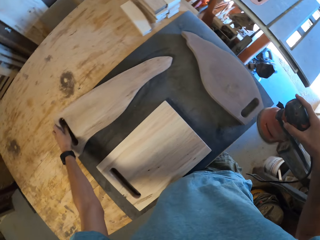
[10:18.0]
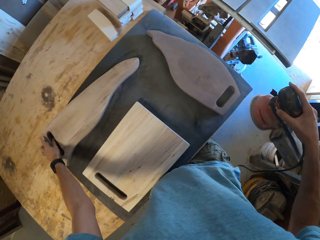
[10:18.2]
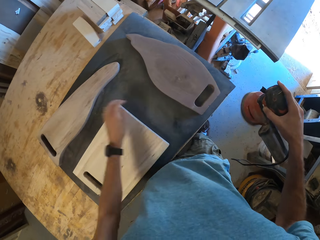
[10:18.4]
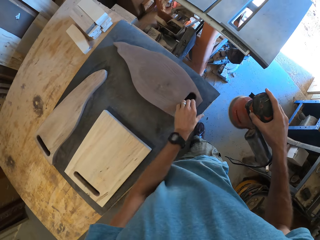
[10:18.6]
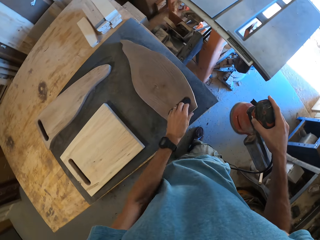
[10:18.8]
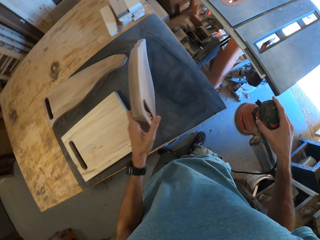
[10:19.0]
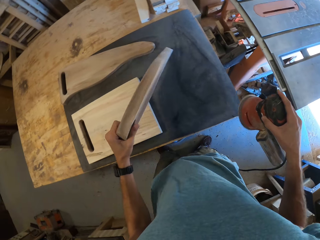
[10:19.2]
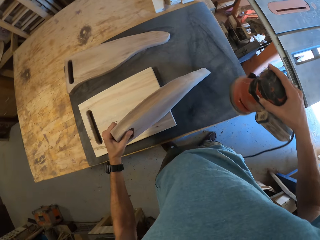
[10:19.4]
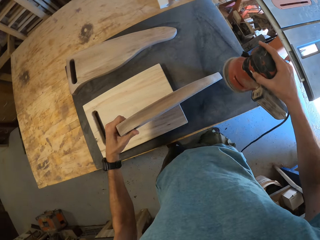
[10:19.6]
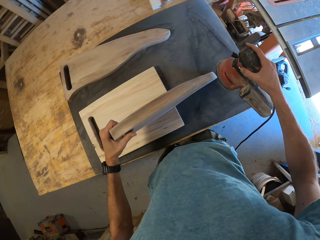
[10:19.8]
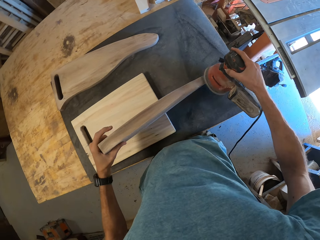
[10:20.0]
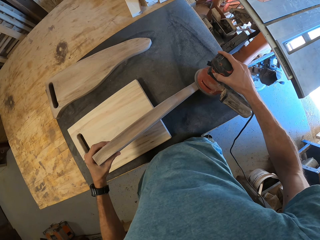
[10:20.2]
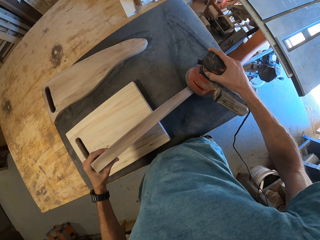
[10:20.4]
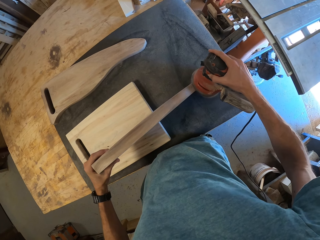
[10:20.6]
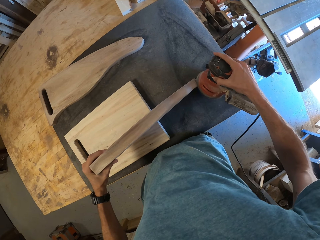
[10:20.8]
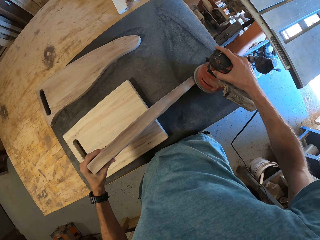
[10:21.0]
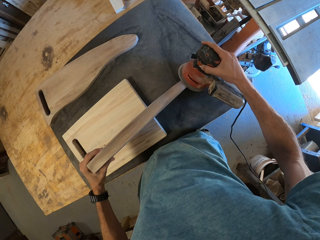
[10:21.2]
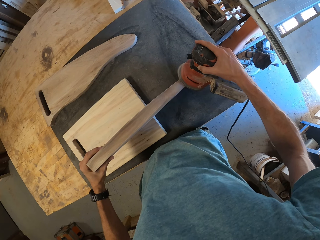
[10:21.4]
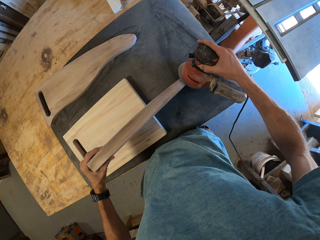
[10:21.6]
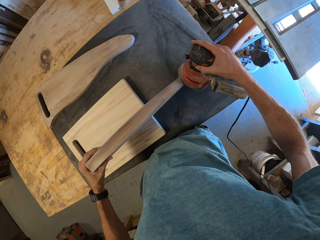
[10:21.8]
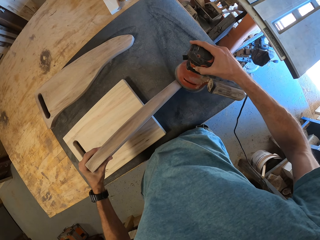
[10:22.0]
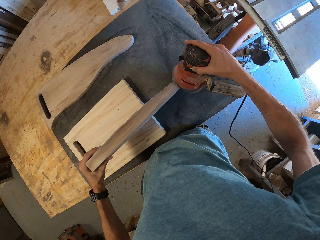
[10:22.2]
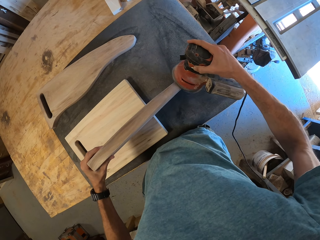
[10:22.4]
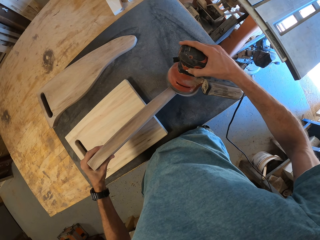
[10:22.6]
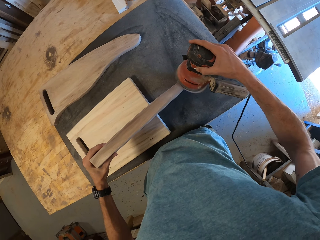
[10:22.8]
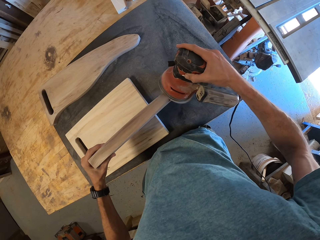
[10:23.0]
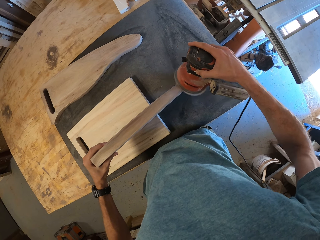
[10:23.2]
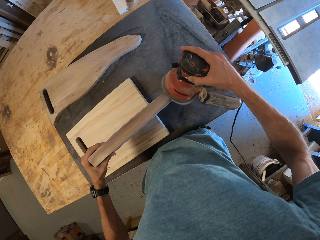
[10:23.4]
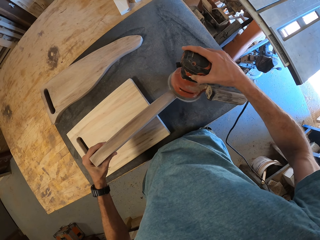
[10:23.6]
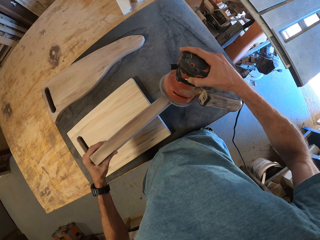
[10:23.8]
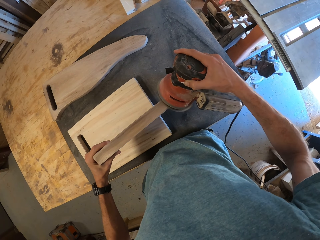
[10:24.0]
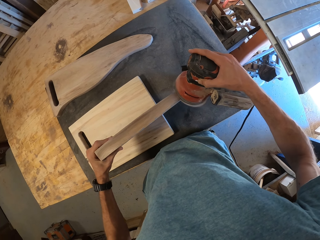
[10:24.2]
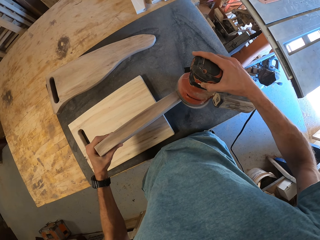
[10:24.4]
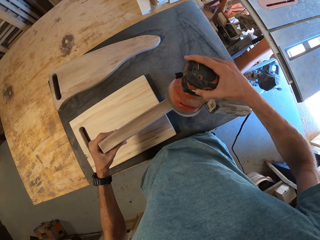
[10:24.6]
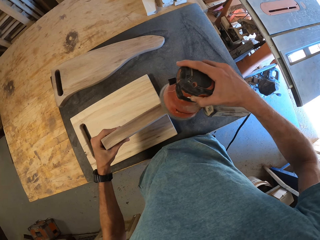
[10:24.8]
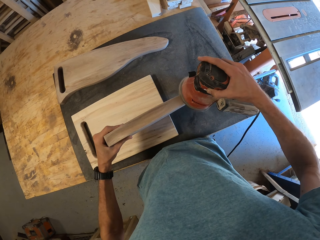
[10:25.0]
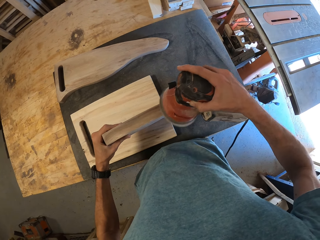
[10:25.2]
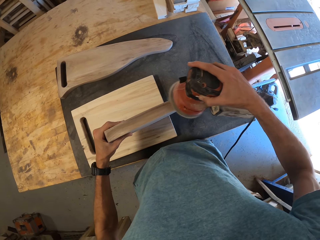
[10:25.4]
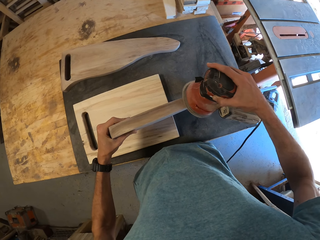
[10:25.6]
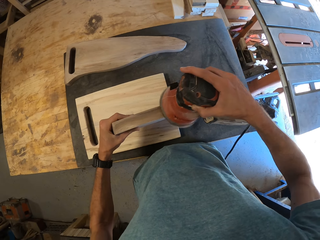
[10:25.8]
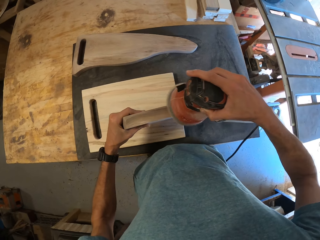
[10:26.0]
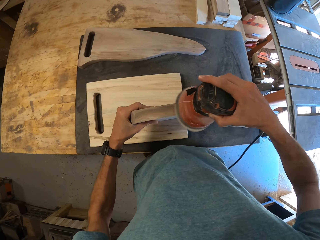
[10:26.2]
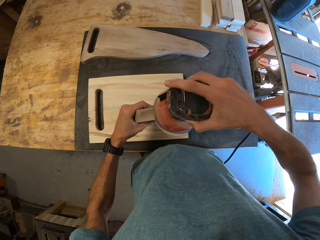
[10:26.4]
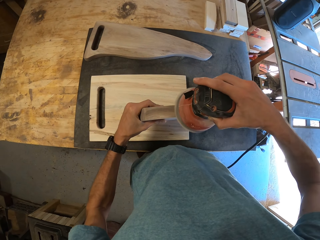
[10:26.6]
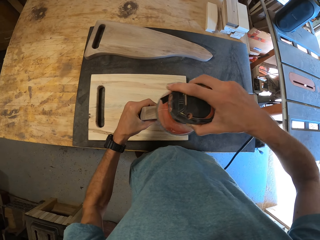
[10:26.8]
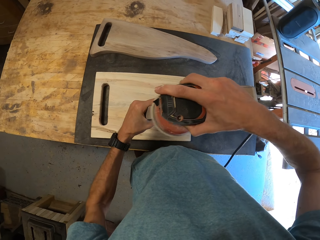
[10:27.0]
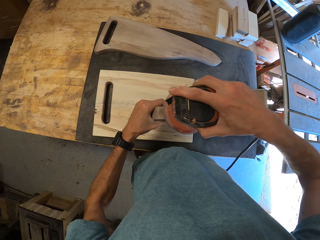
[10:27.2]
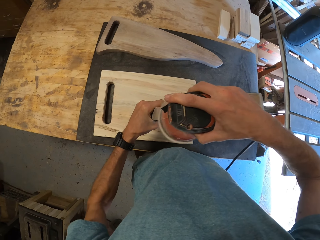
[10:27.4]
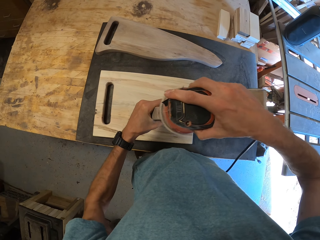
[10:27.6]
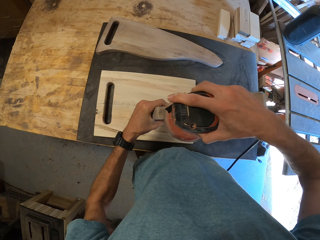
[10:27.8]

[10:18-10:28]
The camera wearer picks up another piece of wood or small chopboard from the table with his left hand. He turns the chopboard. He holds the piece of wood on the second piece of wood with his left hand. He smoothens the sides of the piece of wood with the orbital sander in his right hand.

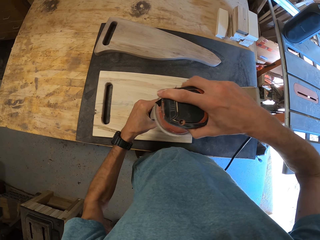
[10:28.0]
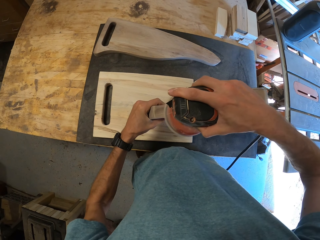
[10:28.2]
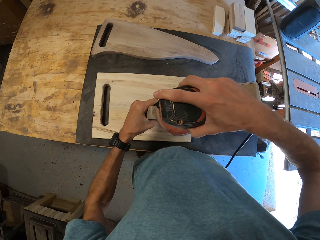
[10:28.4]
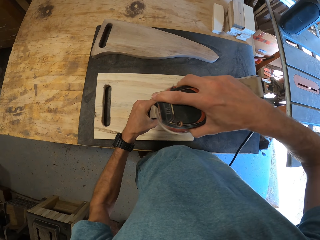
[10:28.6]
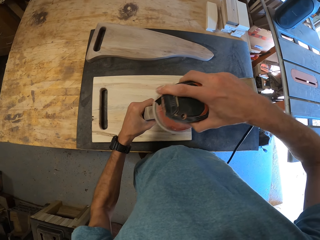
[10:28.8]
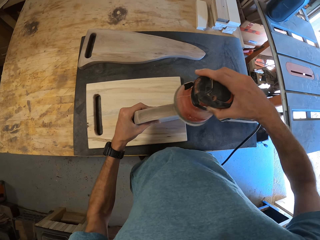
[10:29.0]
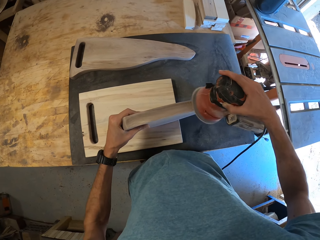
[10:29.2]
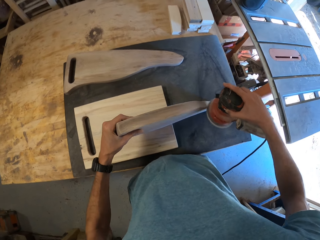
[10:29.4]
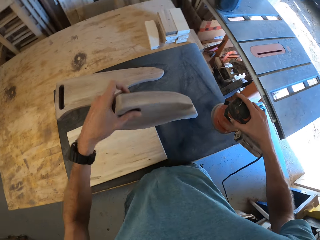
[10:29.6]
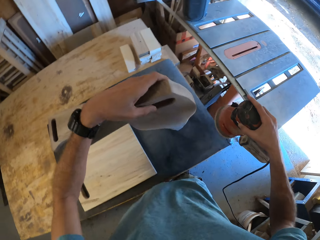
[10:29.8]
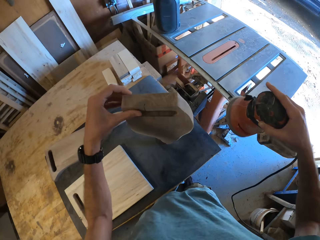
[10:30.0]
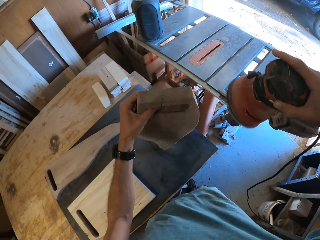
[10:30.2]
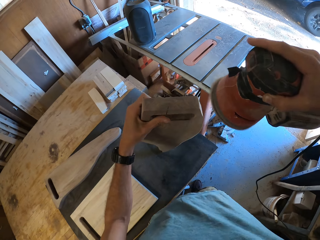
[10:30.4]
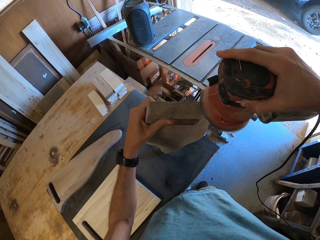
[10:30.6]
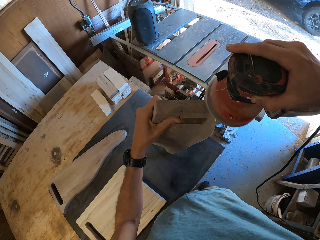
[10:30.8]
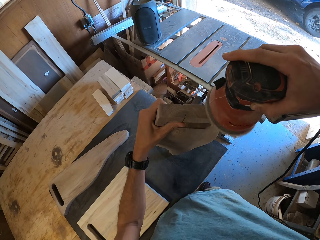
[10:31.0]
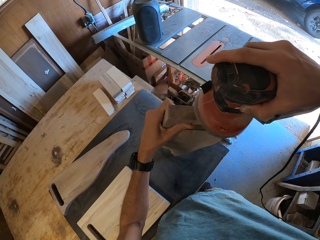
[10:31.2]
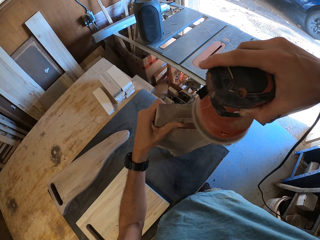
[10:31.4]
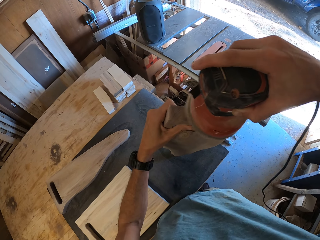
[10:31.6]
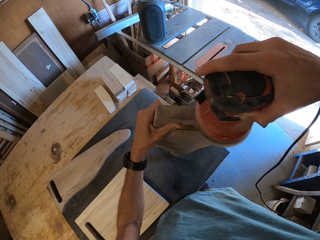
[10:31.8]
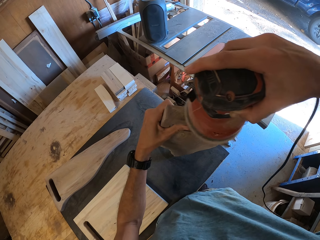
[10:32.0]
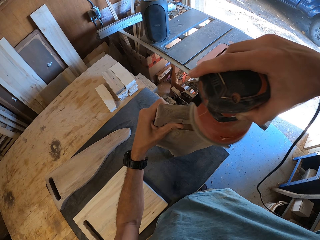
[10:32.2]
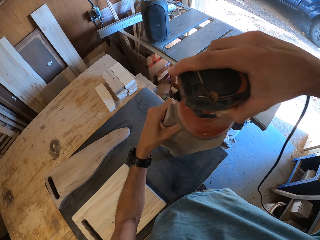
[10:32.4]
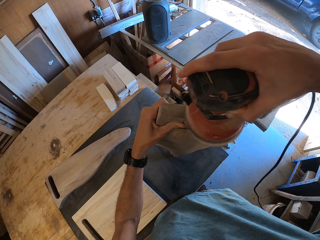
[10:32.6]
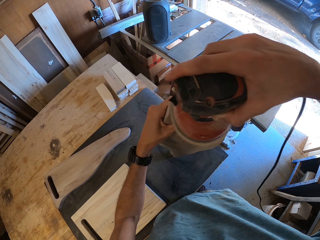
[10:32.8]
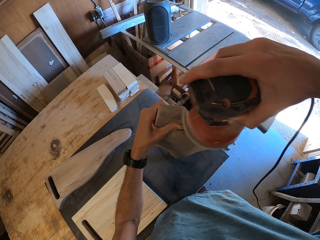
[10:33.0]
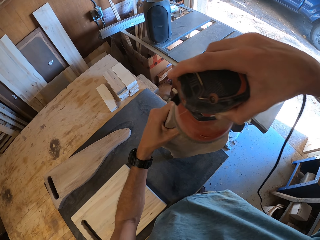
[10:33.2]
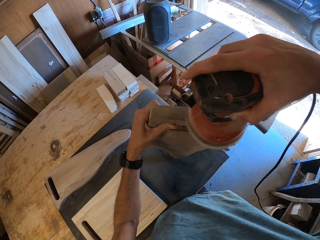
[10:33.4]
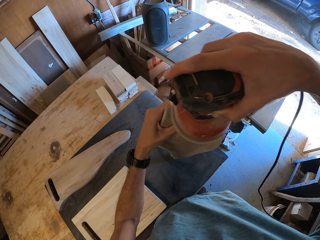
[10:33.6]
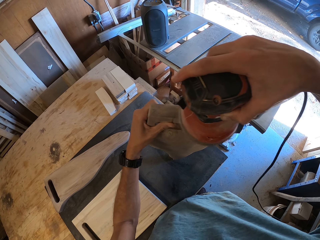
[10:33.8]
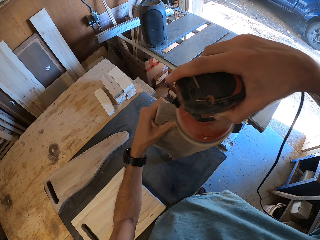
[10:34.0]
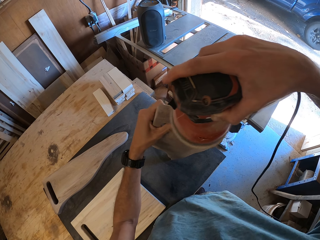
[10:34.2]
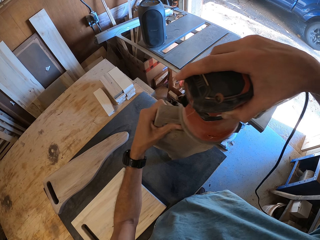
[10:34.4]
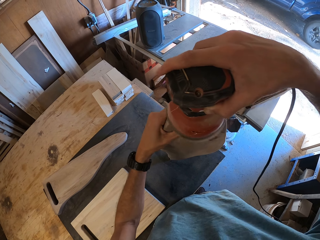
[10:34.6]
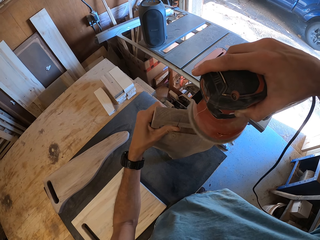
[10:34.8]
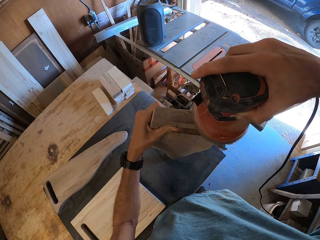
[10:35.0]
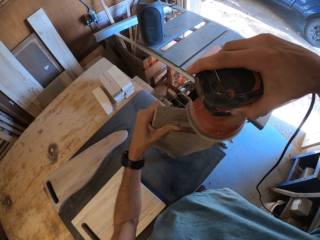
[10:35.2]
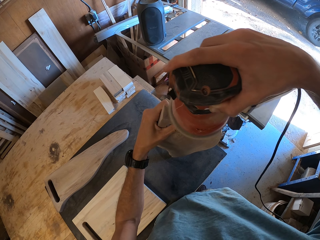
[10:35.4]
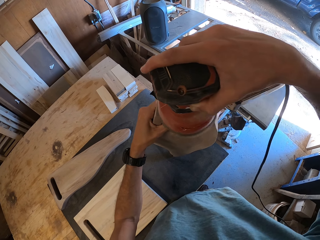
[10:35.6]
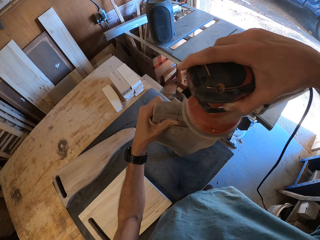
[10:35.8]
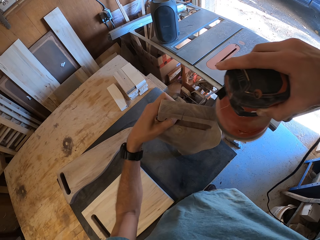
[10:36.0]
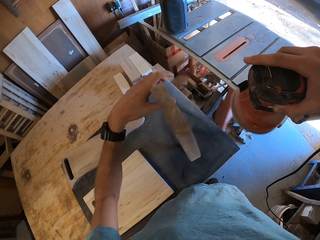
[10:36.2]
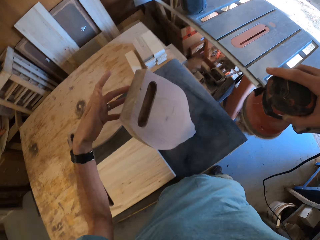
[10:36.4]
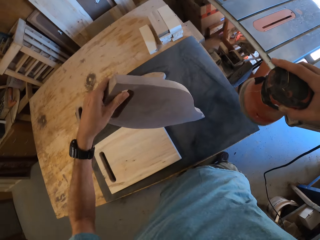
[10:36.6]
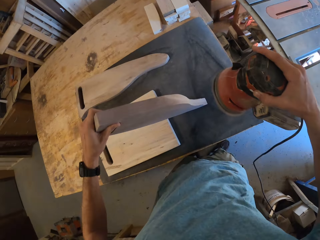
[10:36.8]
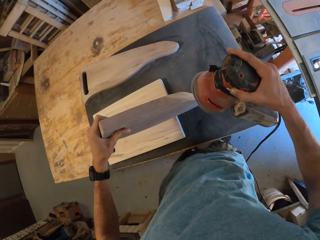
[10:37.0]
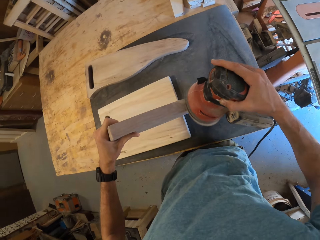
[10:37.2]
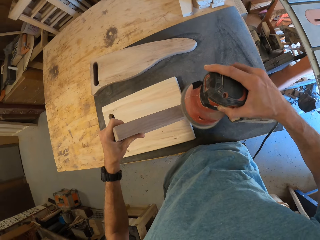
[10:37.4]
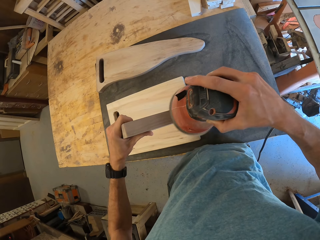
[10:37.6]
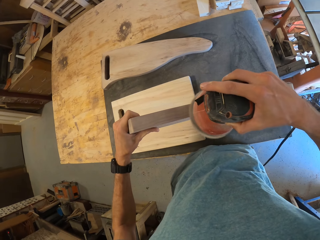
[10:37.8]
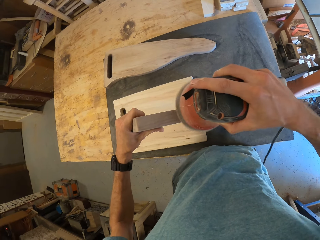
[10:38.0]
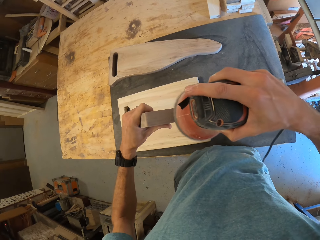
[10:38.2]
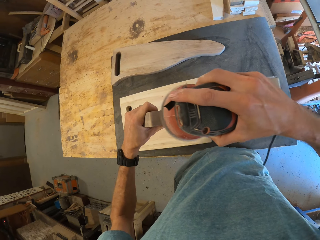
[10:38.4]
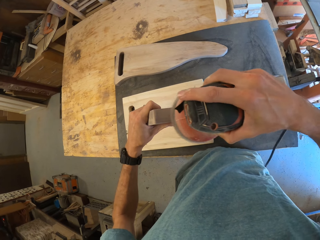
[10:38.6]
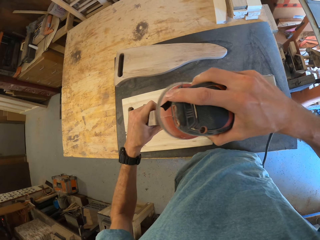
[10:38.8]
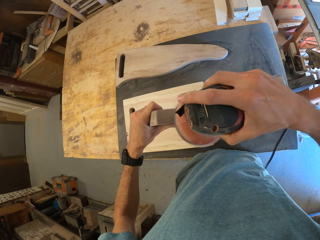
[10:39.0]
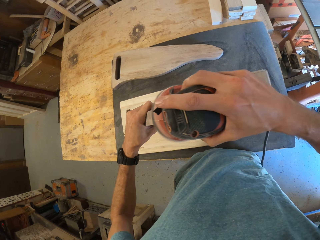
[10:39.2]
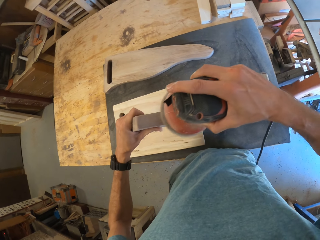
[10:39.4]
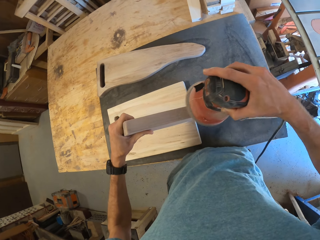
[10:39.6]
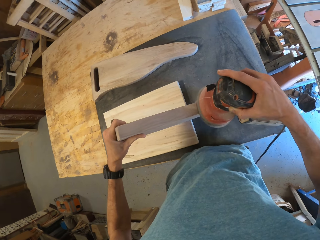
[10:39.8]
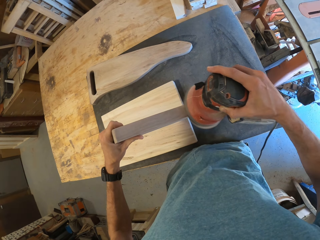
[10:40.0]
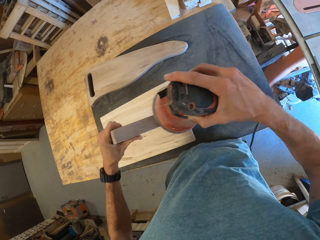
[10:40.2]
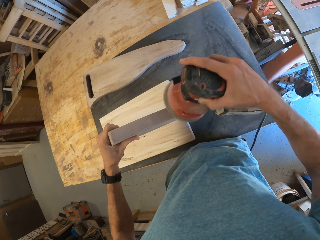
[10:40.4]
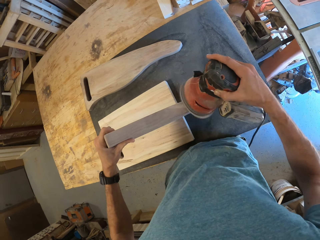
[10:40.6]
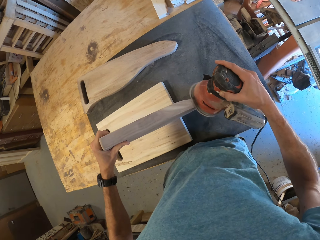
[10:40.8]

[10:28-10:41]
The camera wearer turns the chopboard. He holds the piece of wood on the table in an upright position with his left hand. He smoothens the sides of the piece of wood with the orbital sander in his right hand. He turns the chopboard and smoothens the chopboard with the sander machine.
